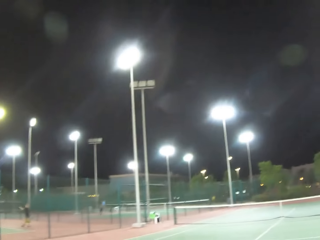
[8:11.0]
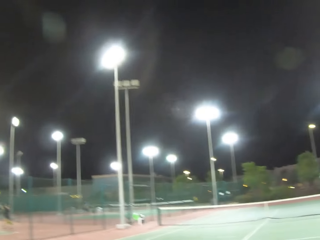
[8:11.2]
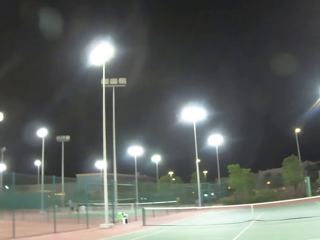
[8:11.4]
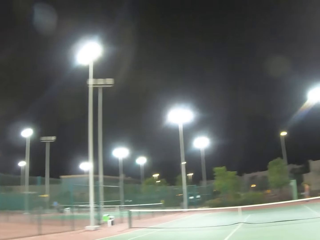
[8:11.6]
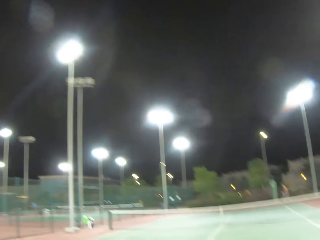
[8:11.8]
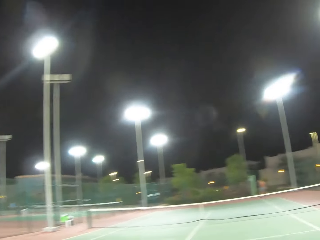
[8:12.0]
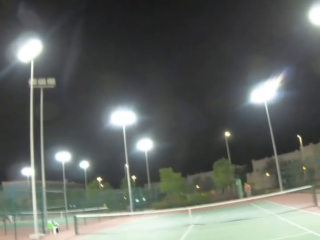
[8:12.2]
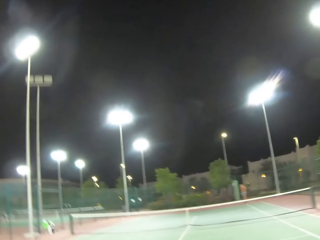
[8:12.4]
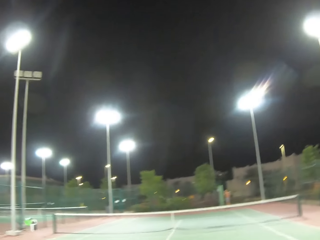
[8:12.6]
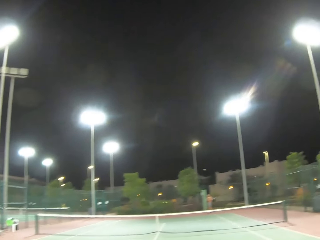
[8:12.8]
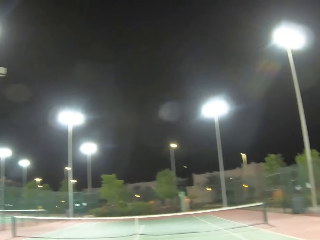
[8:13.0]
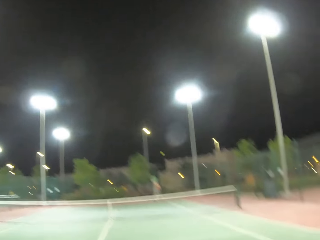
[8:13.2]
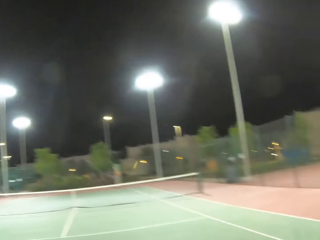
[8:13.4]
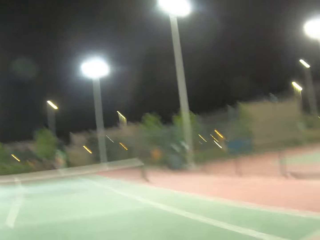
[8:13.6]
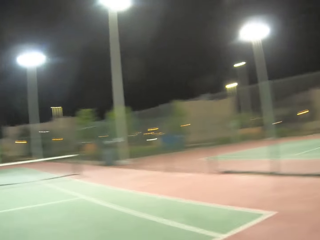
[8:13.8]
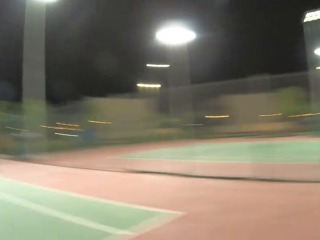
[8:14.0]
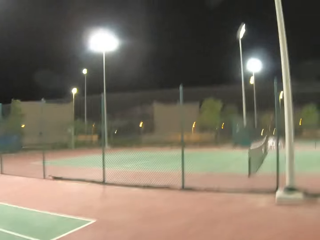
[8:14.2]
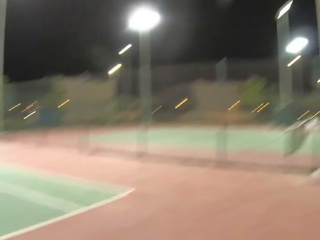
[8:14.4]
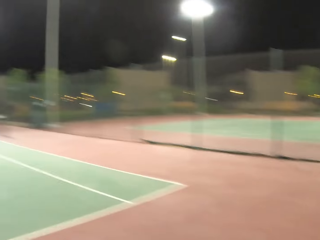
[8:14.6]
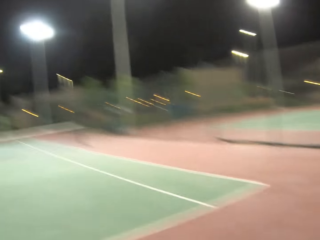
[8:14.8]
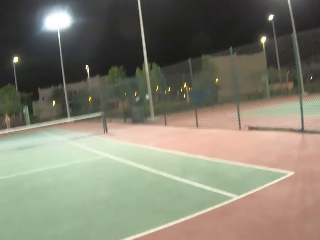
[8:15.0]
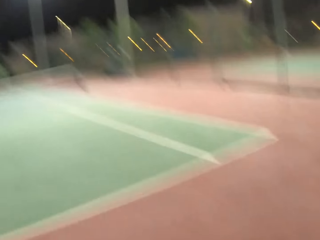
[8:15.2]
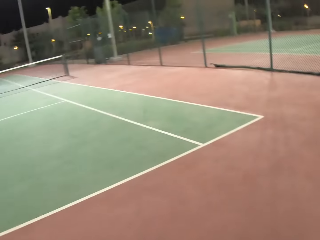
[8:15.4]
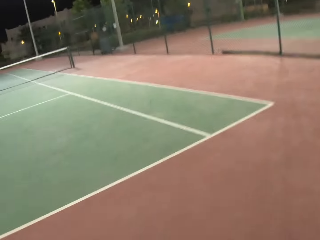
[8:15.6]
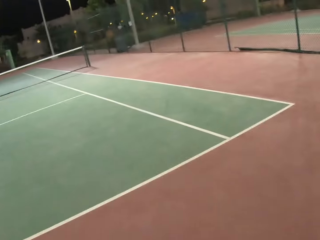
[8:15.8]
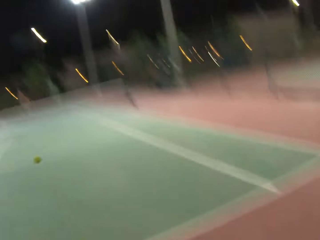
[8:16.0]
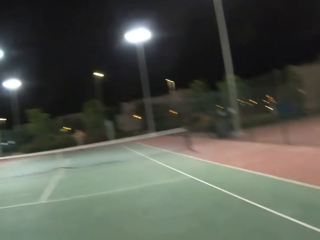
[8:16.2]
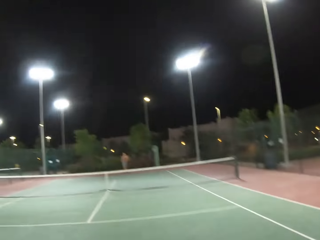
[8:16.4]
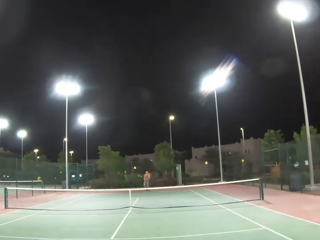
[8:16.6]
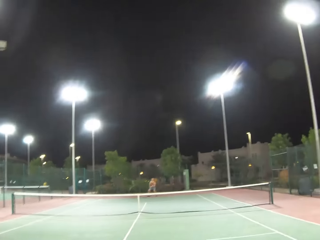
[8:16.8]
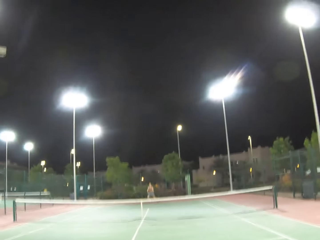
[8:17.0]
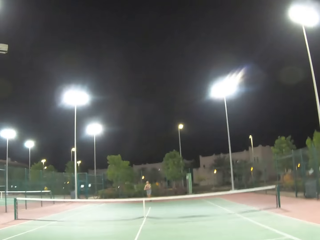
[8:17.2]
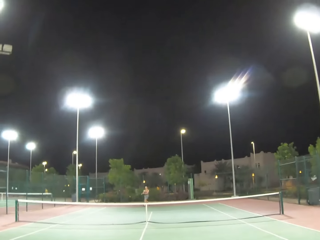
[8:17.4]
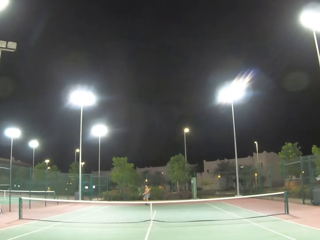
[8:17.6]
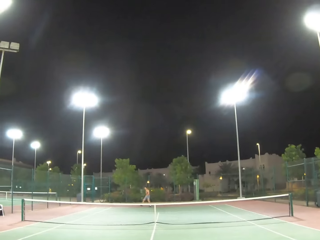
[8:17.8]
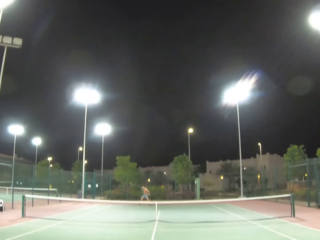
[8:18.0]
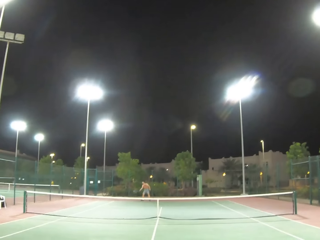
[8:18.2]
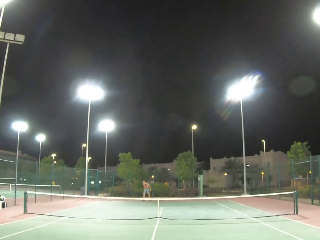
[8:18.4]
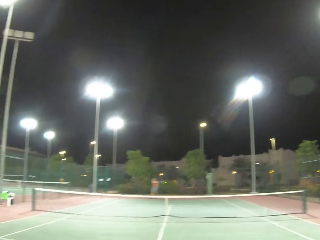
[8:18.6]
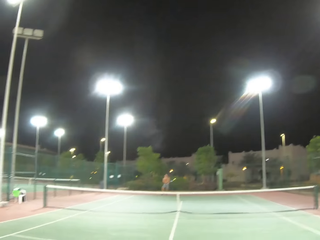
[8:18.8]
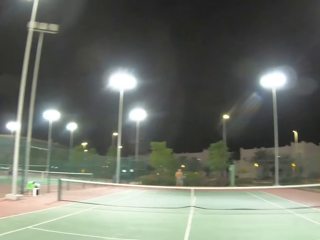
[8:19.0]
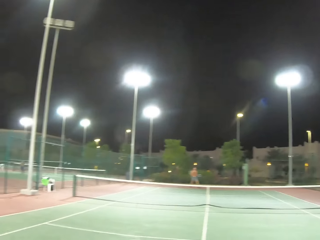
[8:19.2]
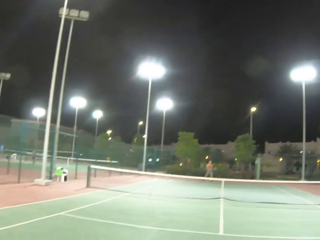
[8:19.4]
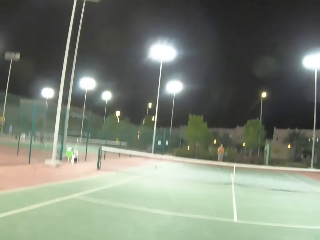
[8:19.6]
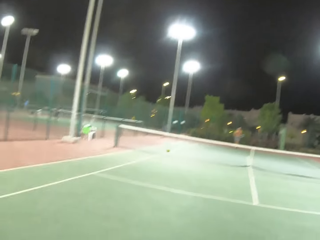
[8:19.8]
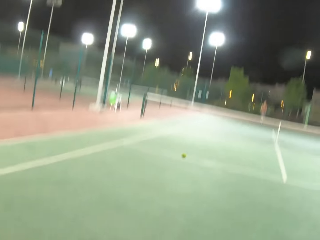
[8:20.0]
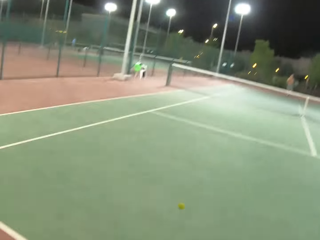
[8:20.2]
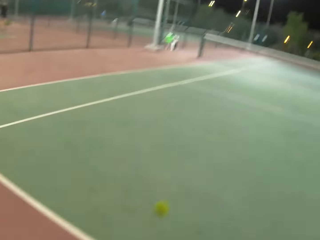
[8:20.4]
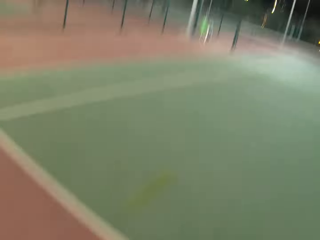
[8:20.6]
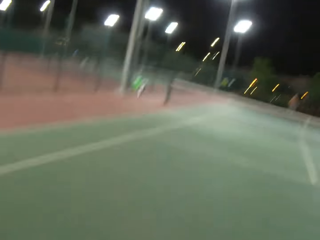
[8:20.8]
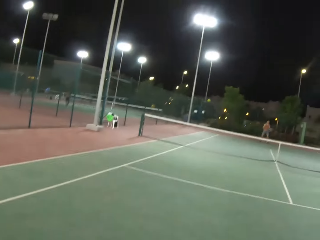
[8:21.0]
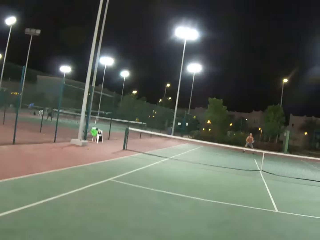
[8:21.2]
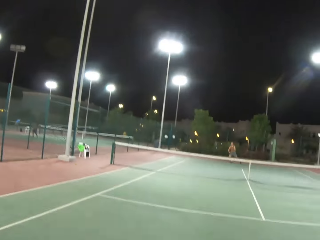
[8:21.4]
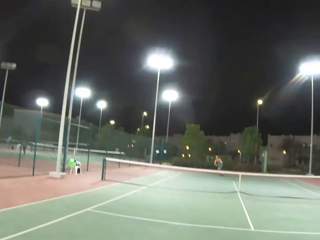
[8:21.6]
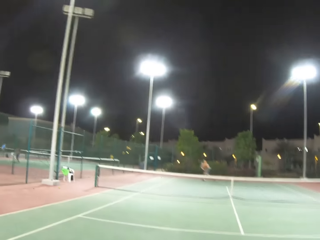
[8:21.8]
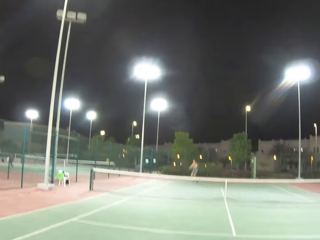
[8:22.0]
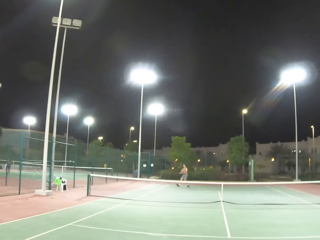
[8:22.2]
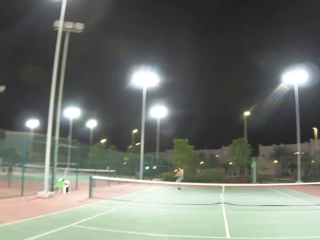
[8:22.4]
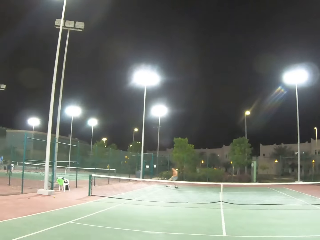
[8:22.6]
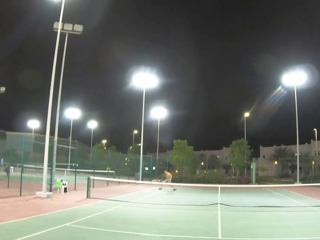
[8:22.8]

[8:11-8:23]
A man serves a tennis ball on the court. The man kicks the ball. The camera wearer kicks the ball and plays tennis with the man.

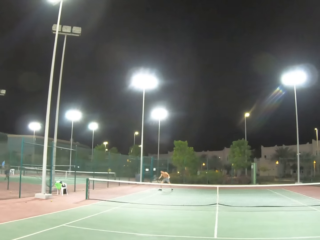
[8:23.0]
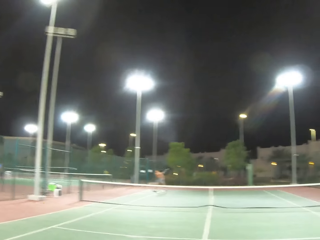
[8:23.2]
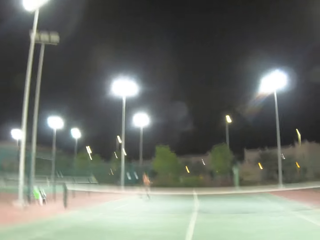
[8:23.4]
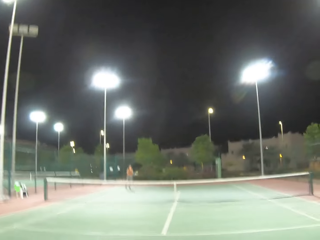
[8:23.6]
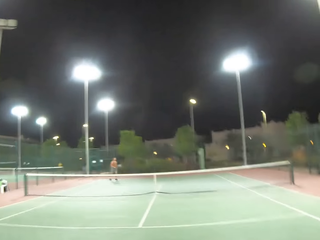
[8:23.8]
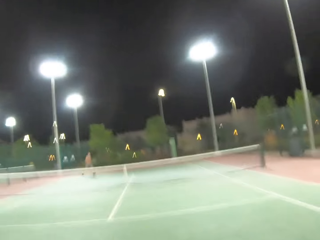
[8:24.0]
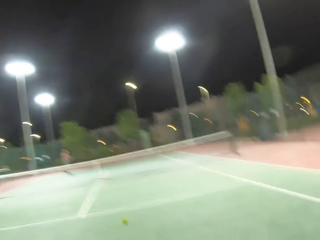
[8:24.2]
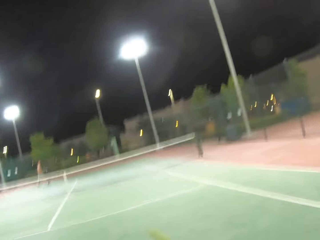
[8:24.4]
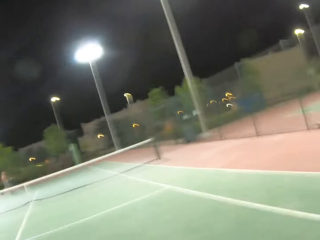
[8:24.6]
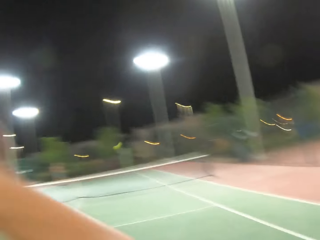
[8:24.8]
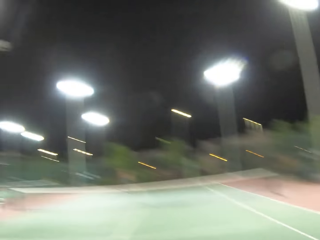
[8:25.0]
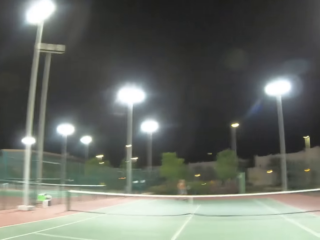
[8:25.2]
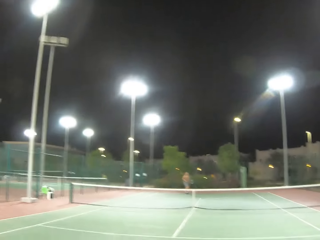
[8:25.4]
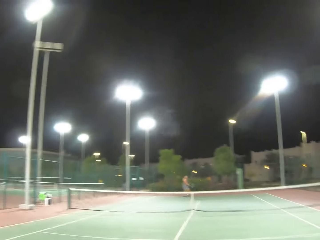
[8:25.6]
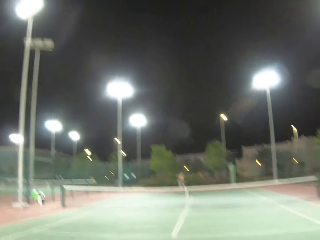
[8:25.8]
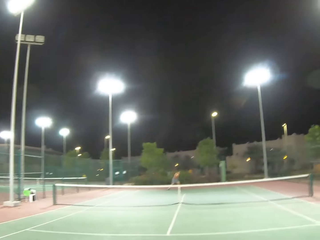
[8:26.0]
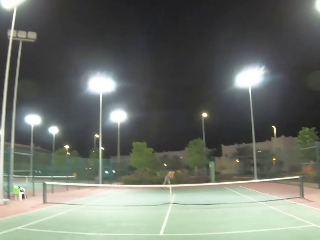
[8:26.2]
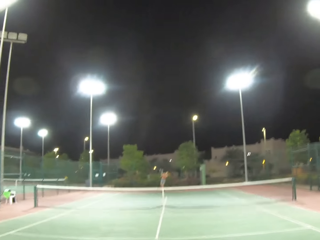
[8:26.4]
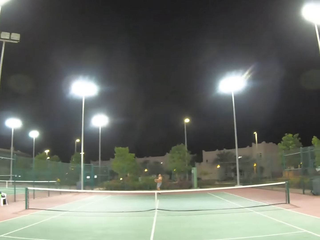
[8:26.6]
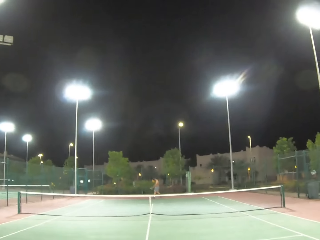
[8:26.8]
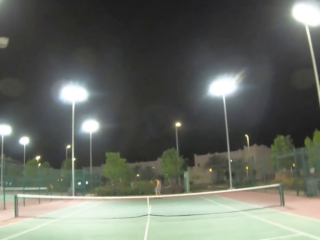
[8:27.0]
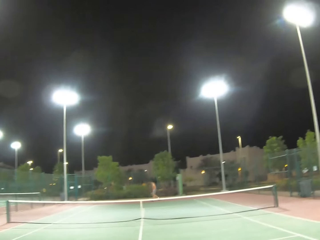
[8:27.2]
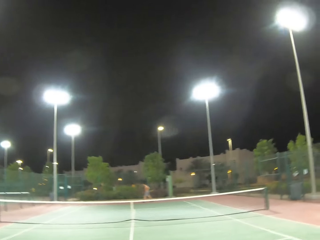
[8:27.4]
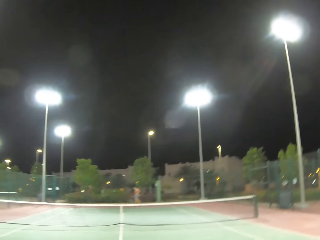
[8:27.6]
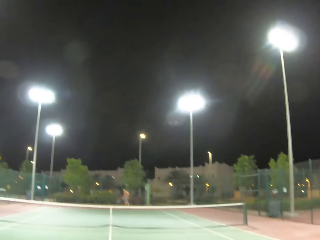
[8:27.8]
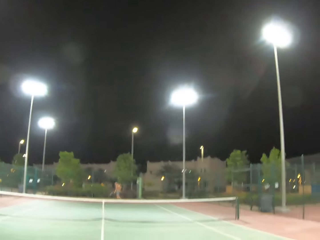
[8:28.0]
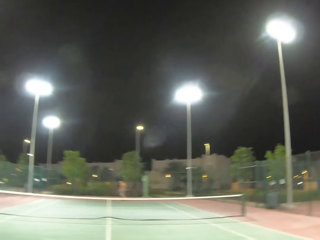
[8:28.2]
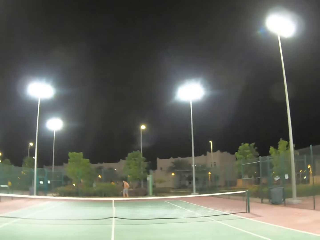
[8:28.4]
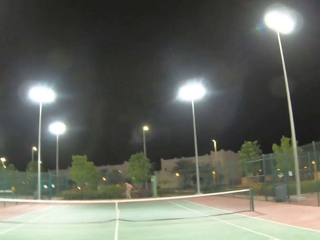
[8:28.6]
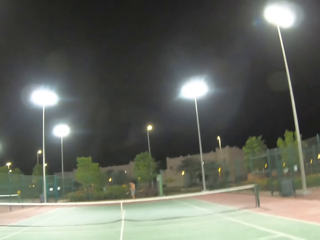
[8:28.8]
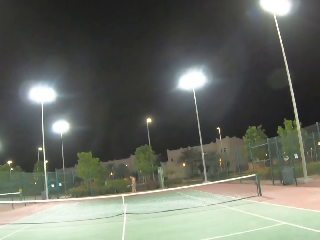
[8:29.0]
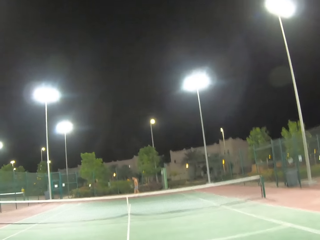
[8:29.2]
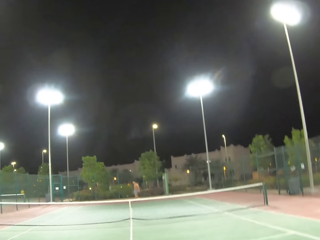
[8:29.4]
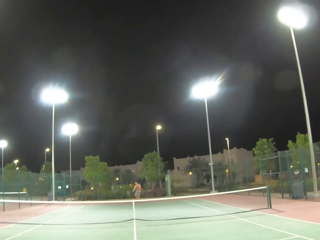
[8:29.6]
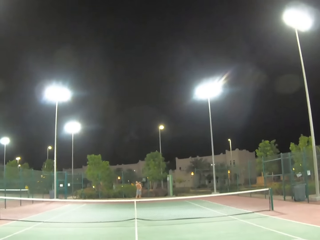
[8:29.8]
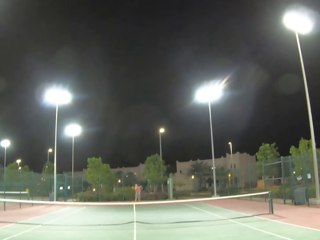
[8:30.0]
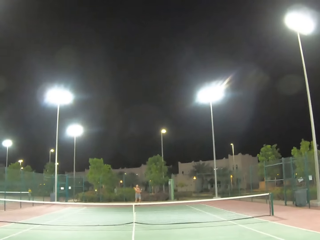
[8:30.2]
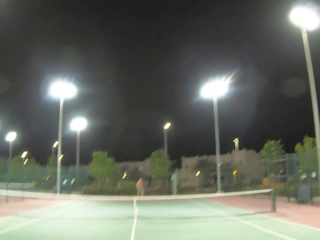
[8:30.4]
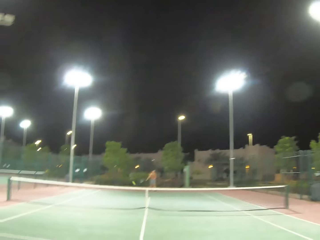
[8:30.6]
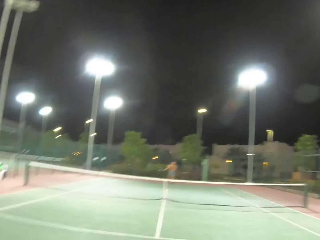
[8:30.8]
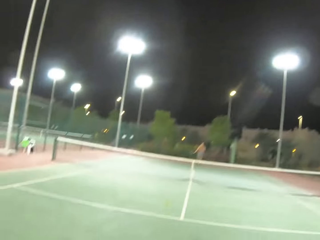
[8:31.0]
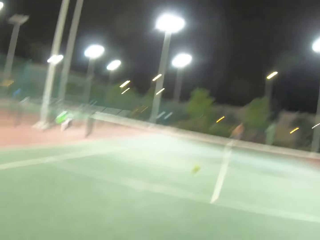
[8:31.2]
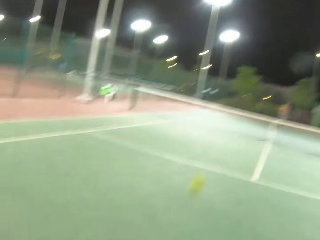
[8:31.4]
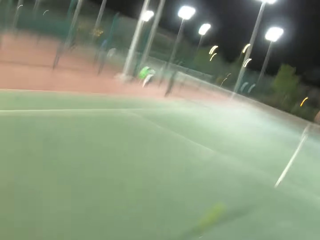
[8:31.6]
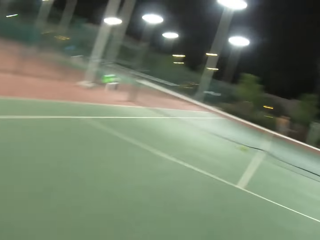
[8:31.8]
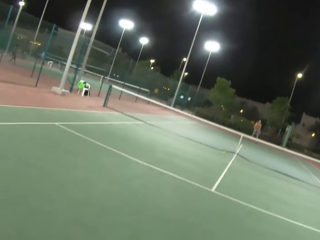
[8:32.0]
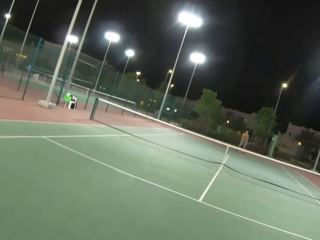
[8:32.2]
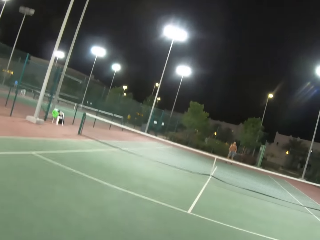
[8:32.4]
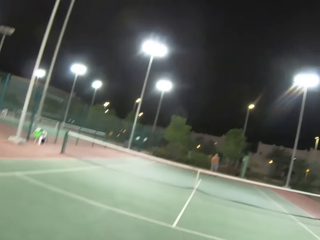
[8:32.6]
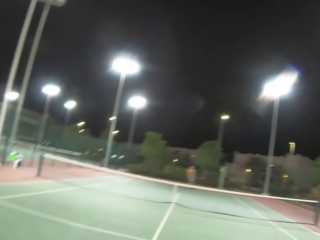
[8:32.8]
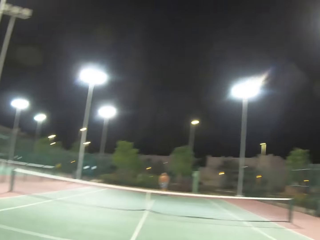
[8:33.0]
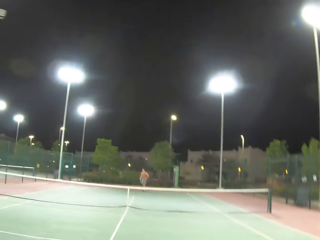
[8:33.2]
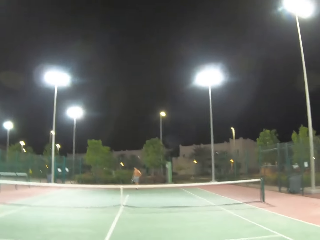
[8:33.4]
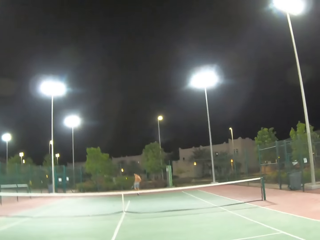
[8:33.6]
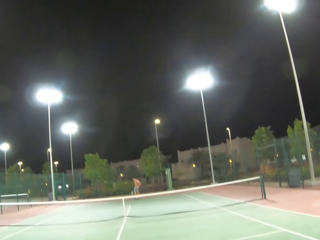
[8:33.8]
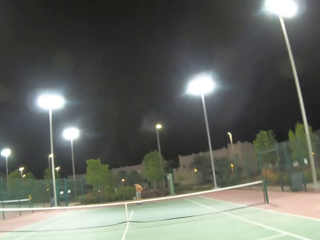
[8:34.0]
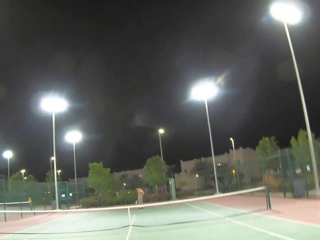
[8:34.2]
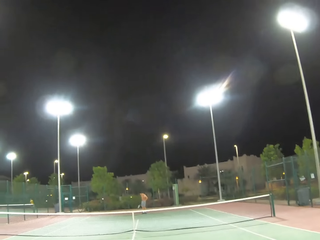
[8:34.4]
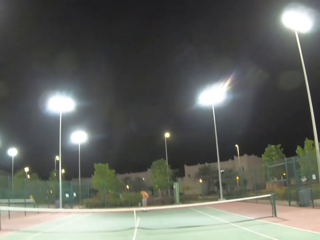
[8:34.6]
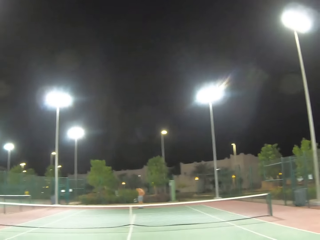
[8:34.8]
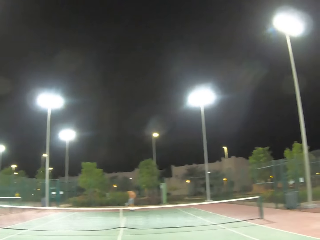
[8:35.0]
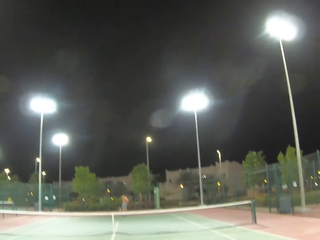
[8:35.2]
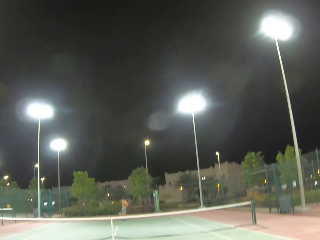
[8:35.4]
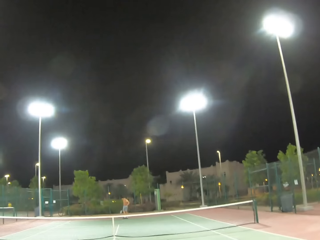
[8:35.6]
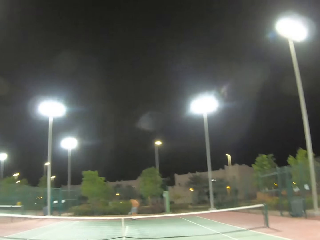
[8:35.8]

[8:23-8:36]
A man kicks the ball. The camera wearer kicks the ball. The man kicks the ball. The man serves the tennis ball on the court. The camera wearer kicks the tennis ball.
